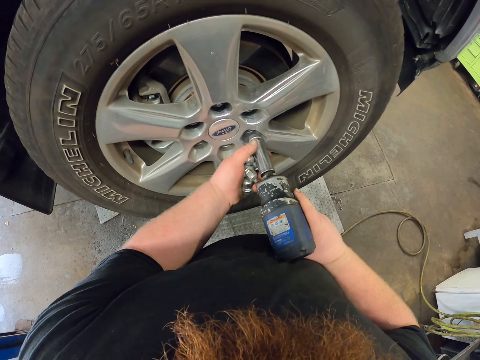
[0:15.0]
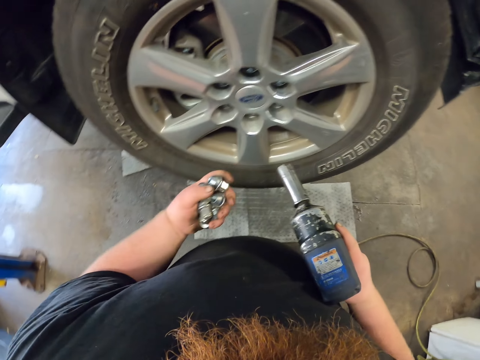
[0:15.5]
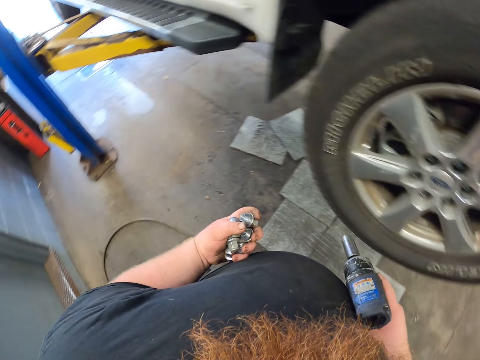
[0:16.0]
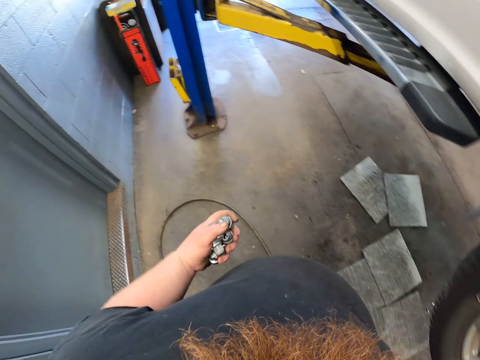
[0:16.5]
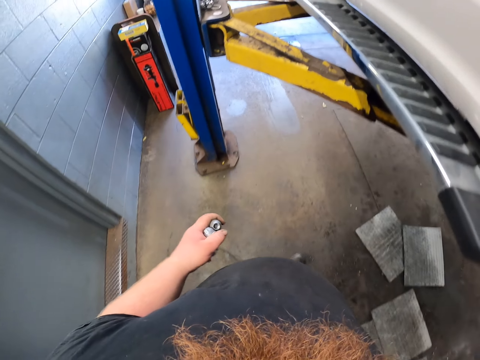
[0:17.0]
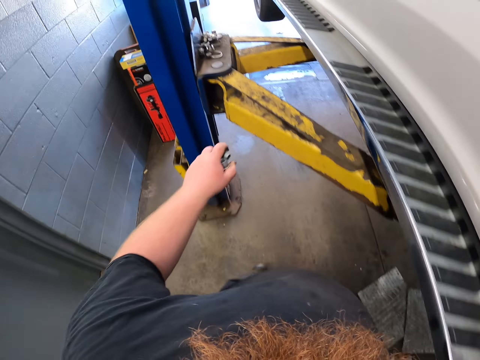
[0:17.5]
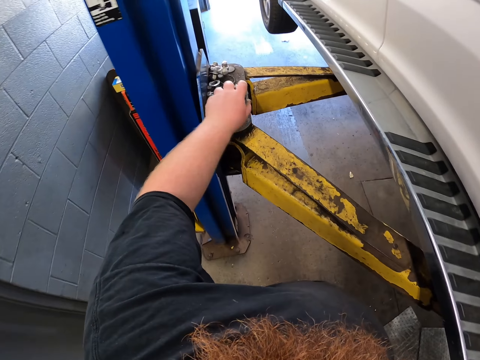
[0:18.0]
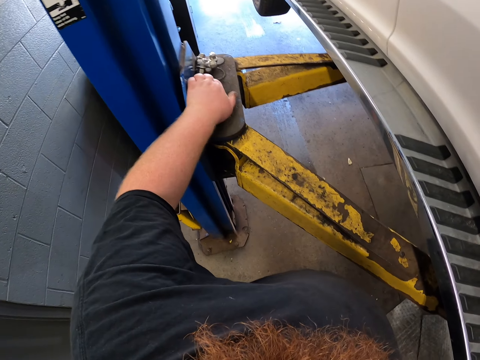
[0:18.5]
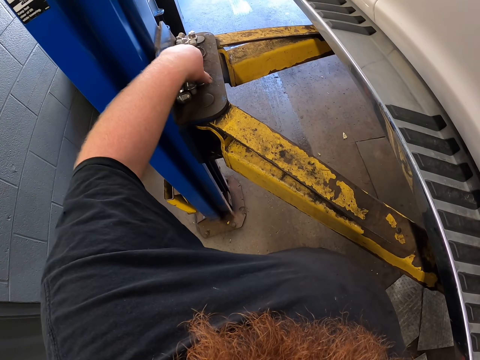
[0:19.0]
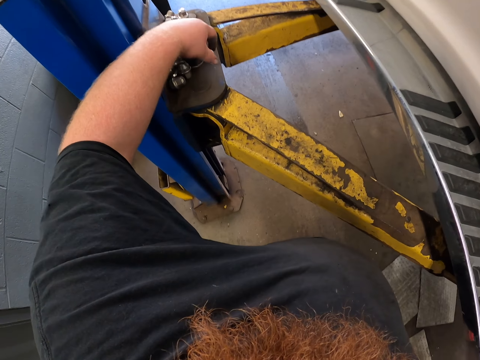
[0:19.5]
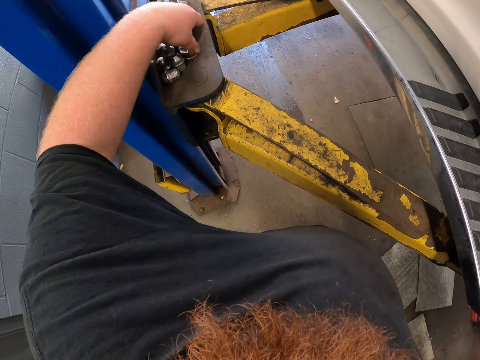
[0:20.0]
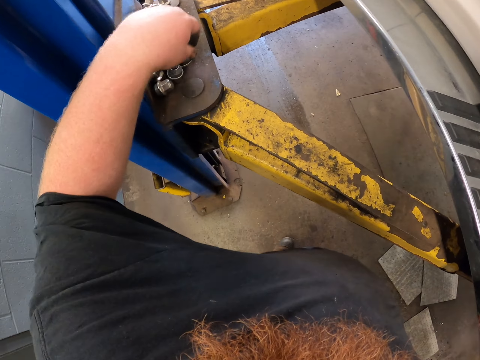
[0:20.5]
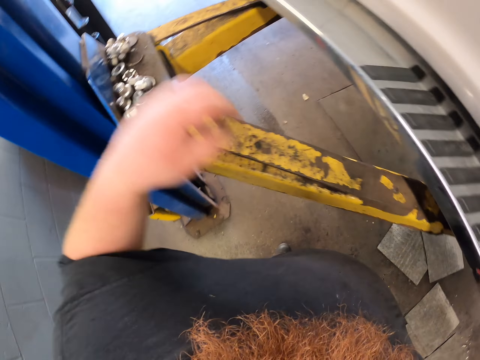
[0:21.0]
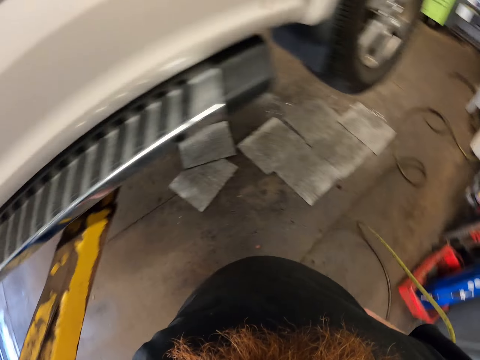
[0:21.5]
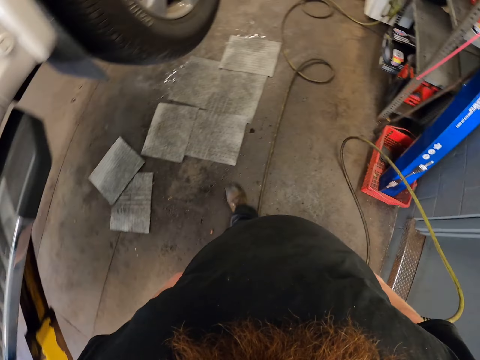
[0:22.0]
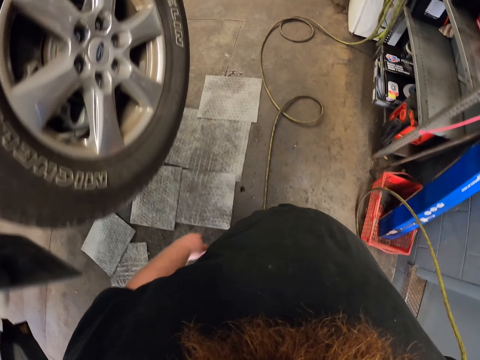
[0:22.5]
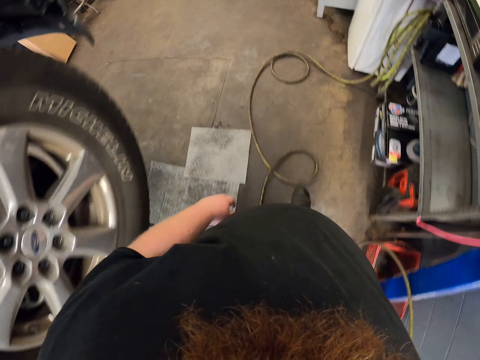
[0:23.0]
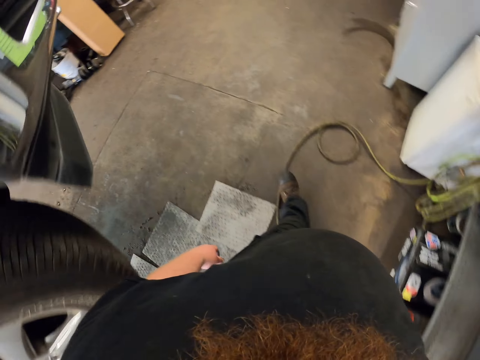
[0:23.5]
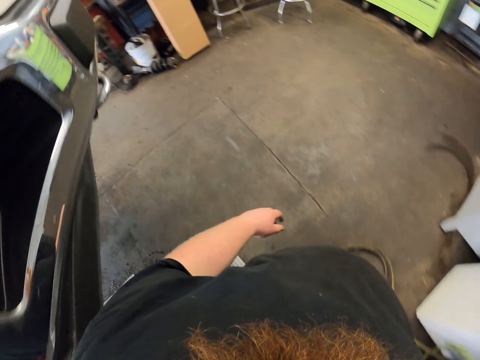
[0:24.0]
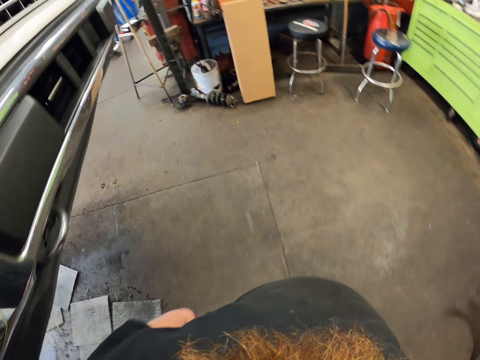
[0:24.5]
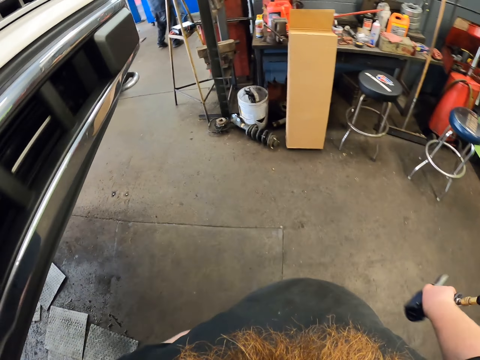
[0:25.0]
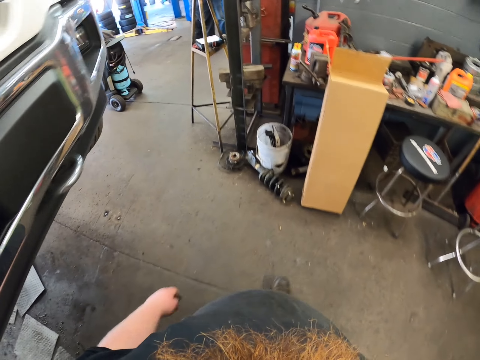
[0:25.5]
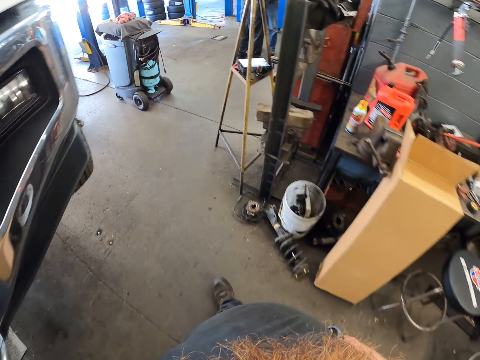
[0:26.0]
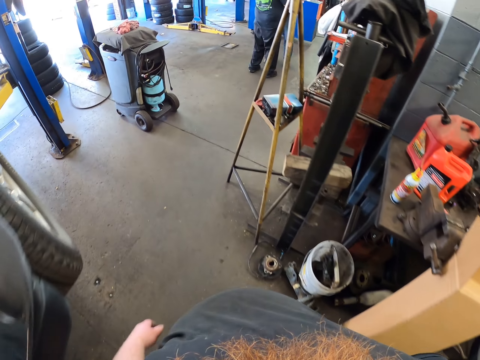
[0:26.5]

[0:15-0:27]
The camera wearer walks in the room. They put the nut on the metal. They walk in the room.

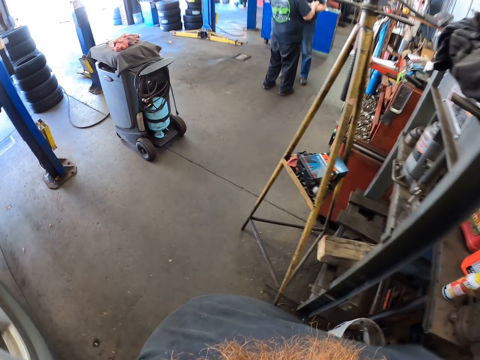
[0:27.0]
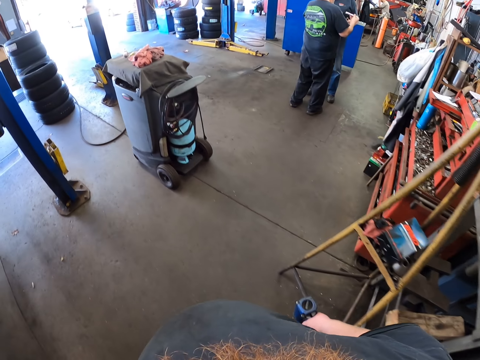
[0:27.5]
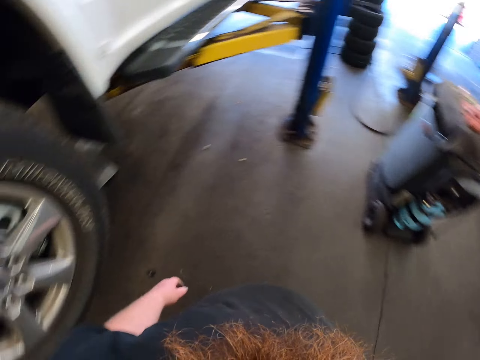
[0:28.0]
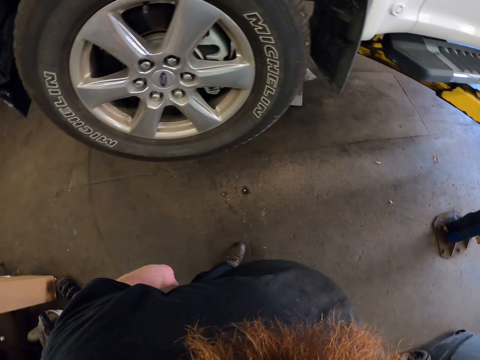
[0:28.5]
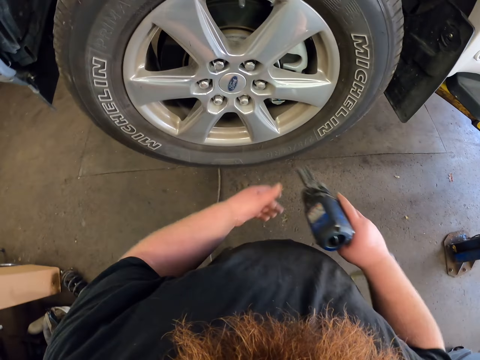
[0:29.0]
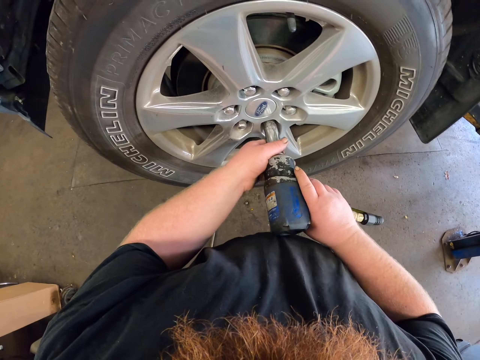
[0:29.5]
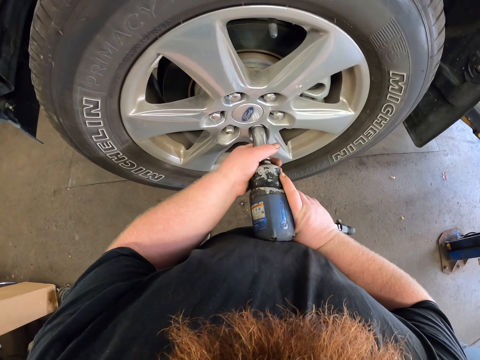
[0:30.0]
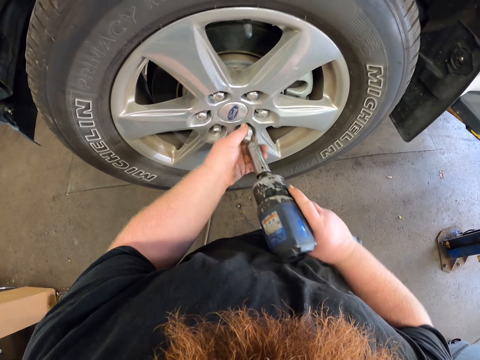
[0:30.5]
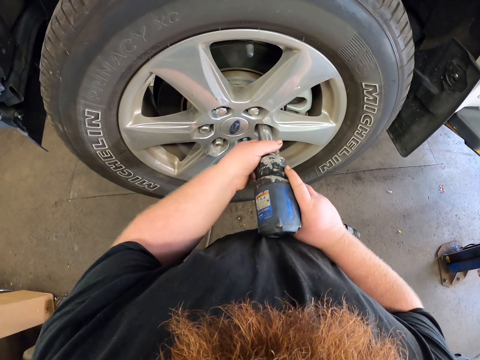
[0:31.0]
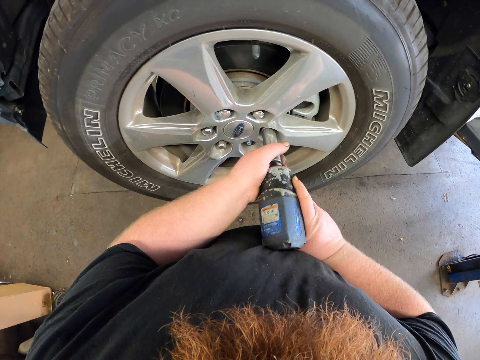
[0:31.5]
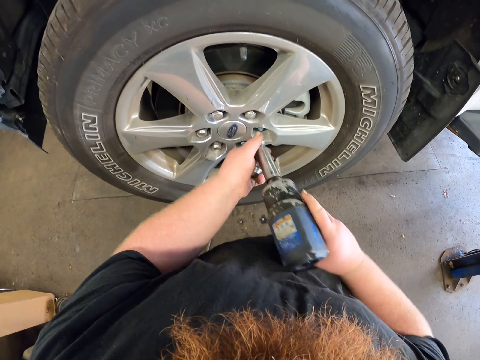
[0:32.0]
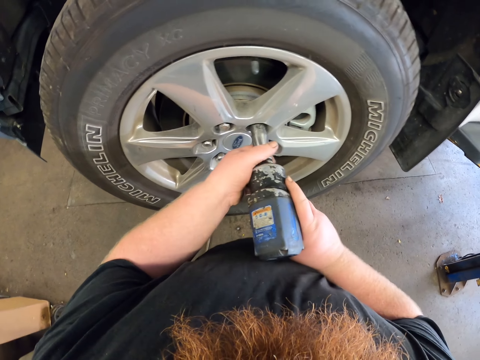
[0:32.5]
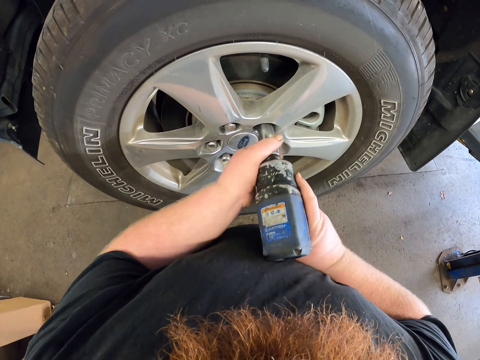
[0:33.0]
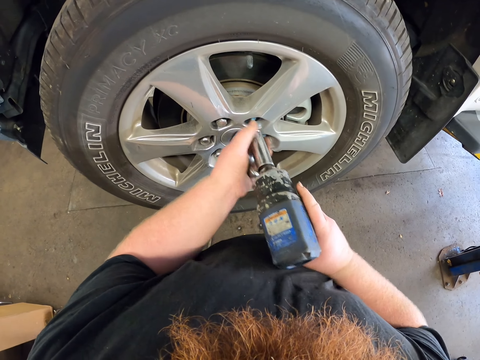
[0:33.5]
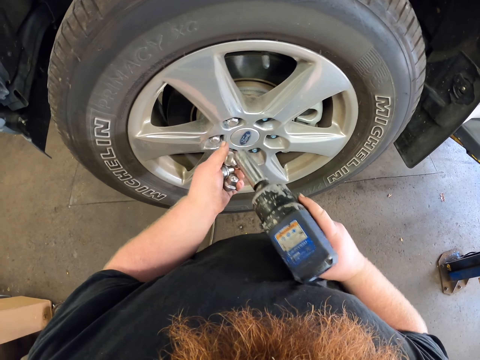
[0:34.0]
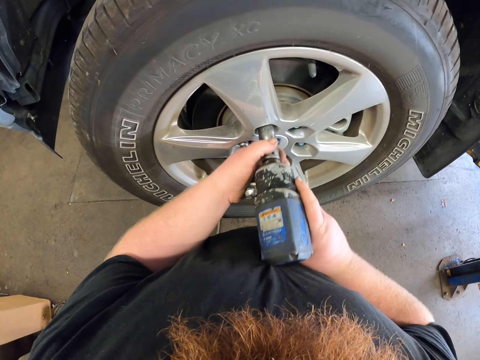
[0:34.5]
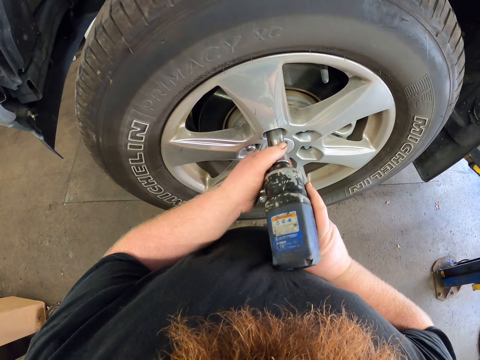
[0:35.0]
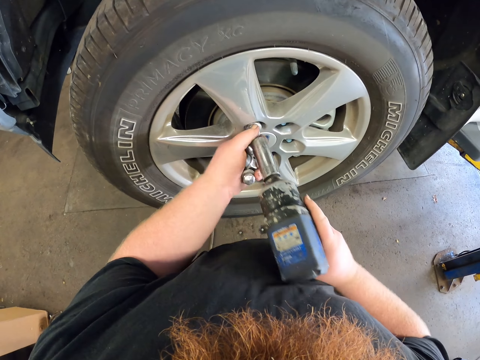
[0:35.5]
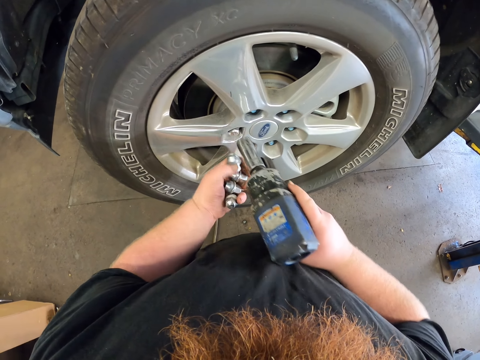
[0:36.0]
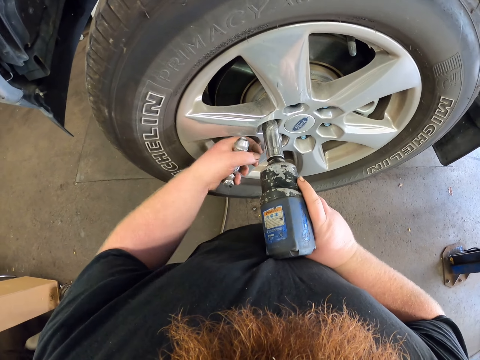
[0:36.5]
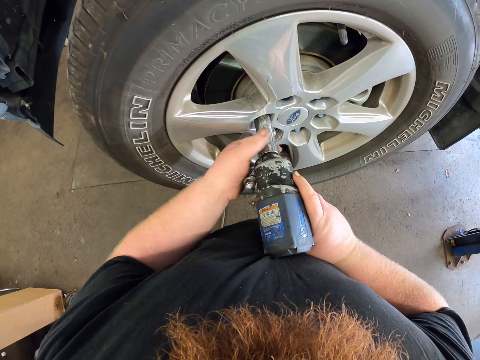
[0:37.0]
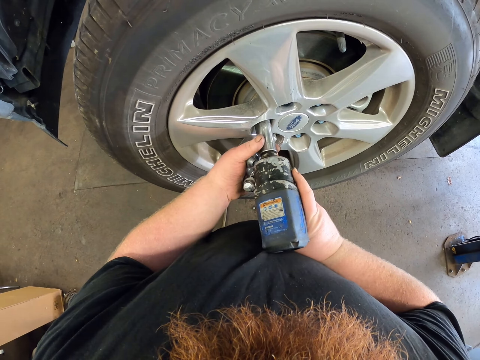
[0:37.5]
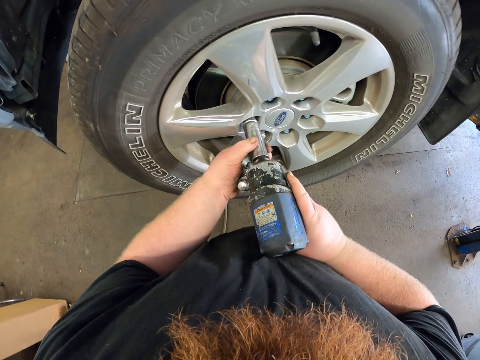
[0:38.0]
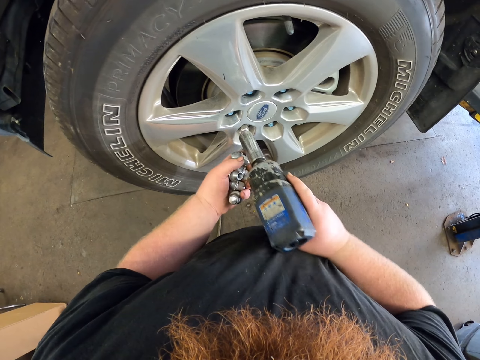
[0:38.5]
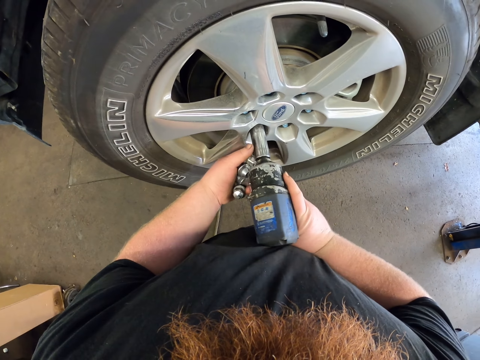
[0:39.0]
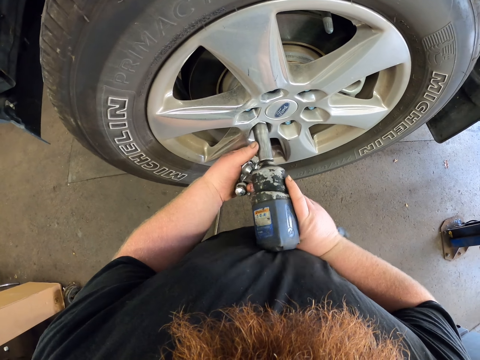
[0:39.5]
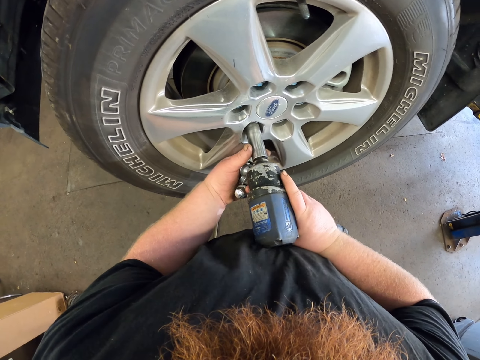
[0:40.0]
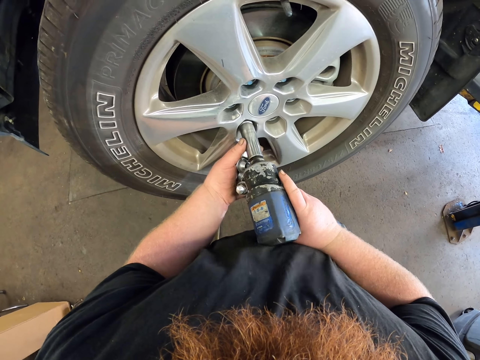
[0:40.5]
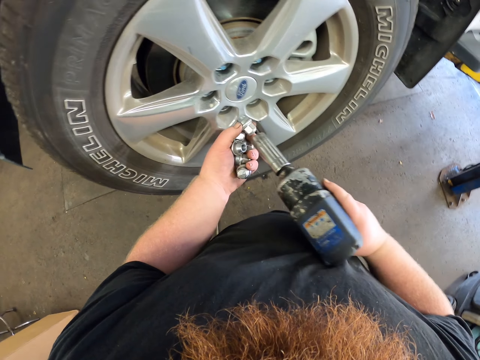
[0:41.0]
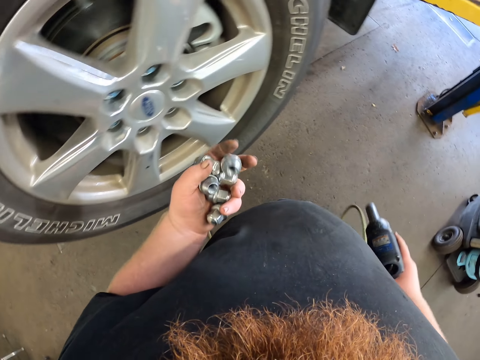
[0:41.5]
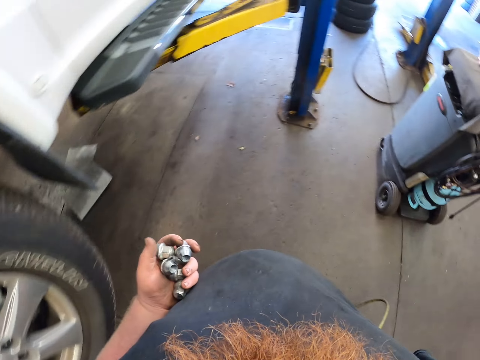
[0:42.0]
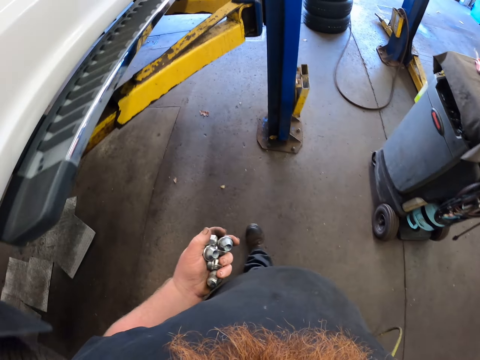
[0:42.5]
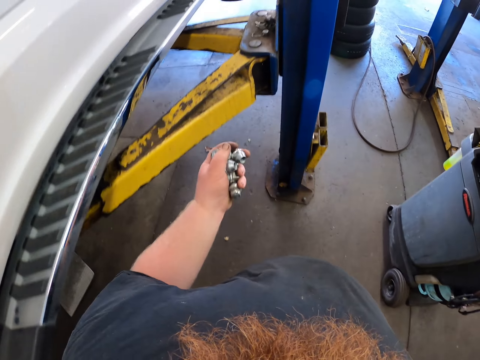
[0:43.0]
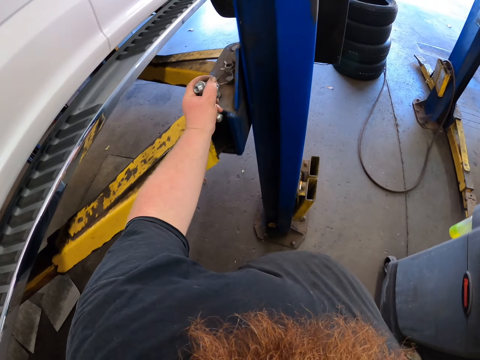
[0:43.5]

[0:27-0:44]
The camera wearer opens the nuts with an impact wrench. They walk in the room.
